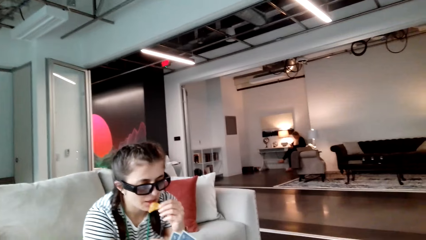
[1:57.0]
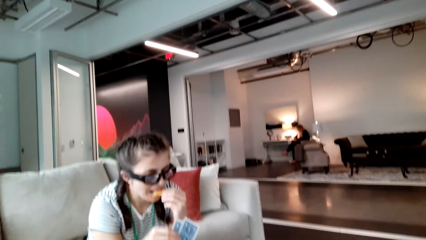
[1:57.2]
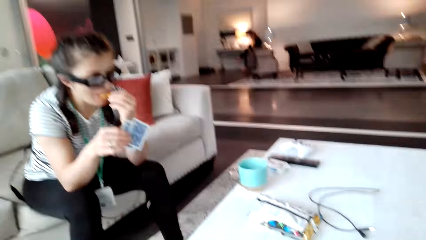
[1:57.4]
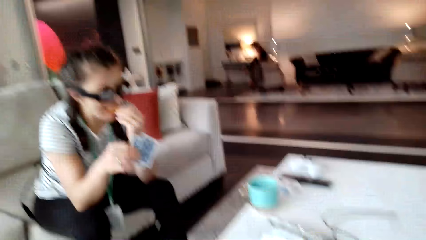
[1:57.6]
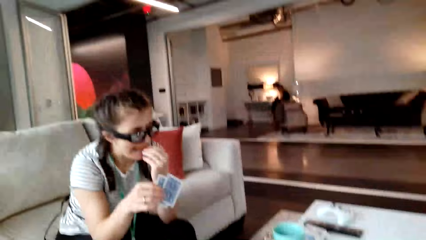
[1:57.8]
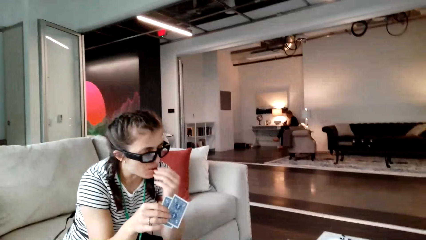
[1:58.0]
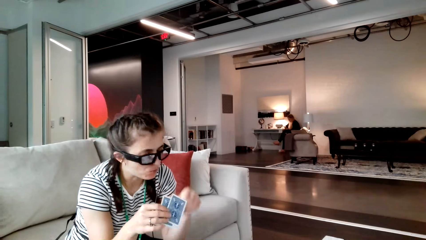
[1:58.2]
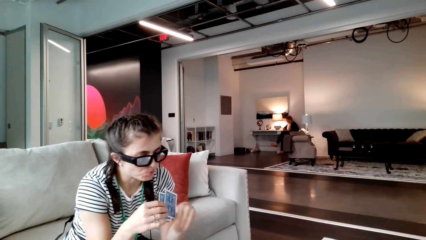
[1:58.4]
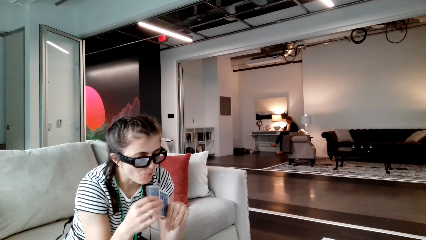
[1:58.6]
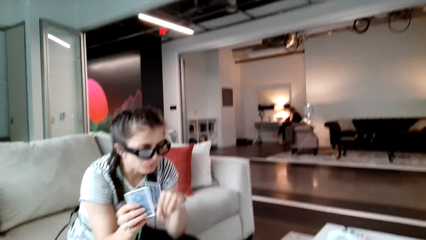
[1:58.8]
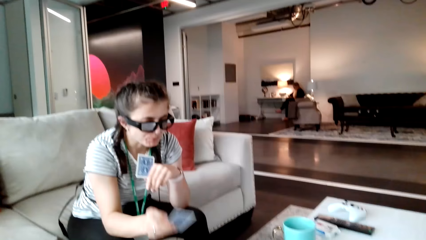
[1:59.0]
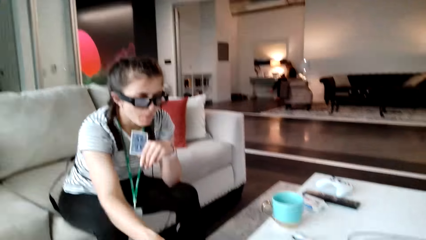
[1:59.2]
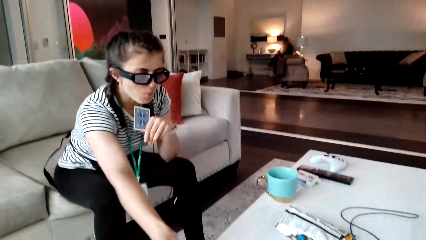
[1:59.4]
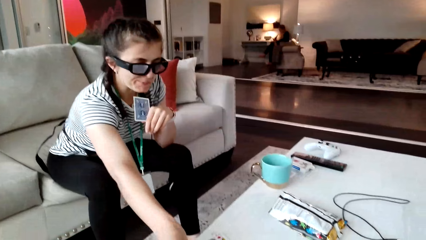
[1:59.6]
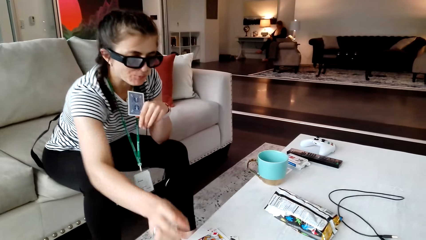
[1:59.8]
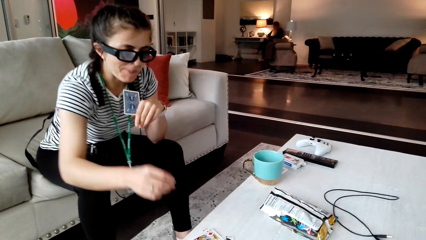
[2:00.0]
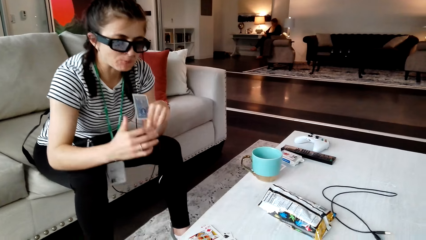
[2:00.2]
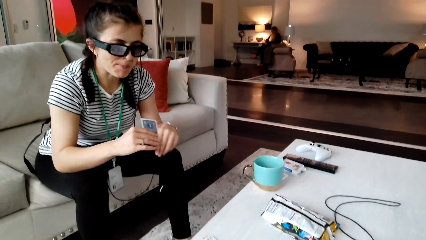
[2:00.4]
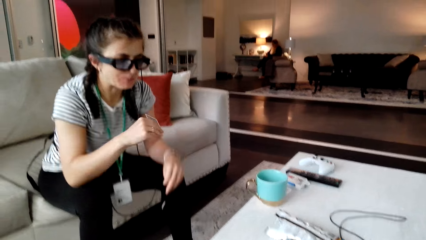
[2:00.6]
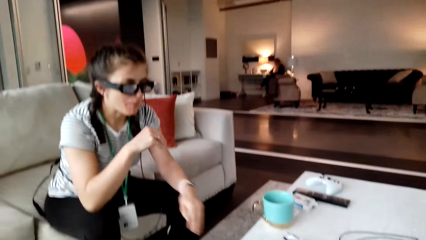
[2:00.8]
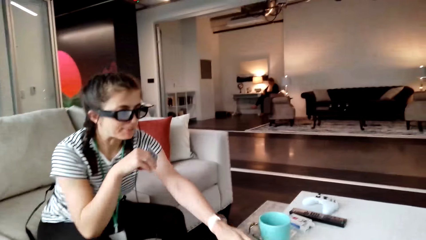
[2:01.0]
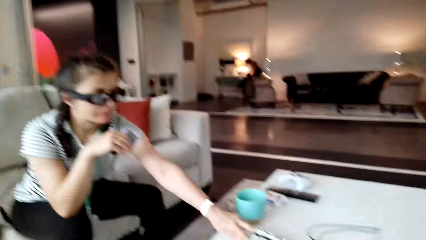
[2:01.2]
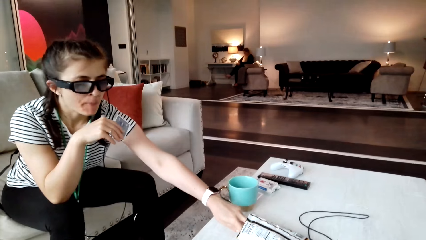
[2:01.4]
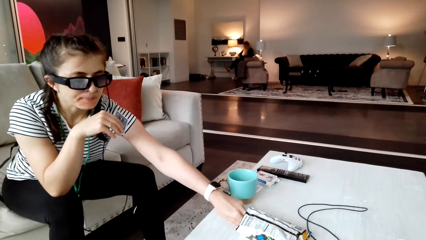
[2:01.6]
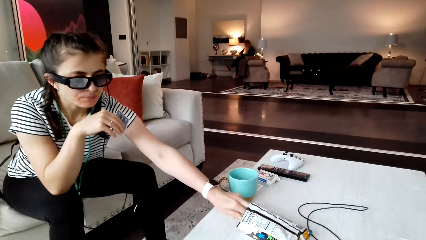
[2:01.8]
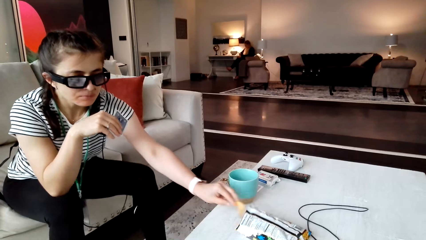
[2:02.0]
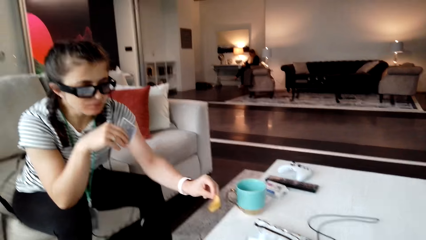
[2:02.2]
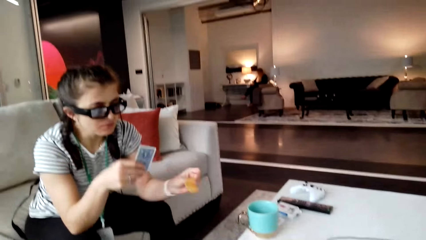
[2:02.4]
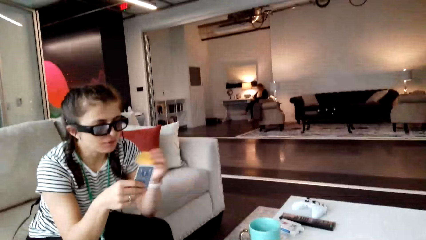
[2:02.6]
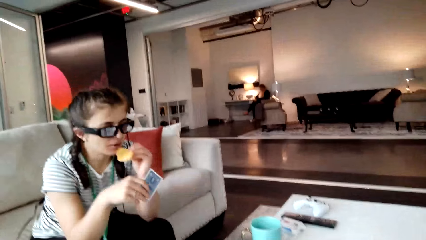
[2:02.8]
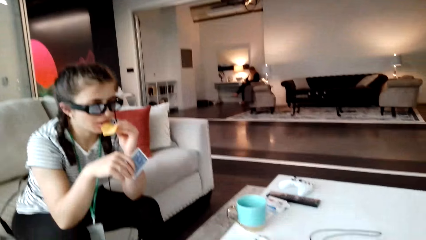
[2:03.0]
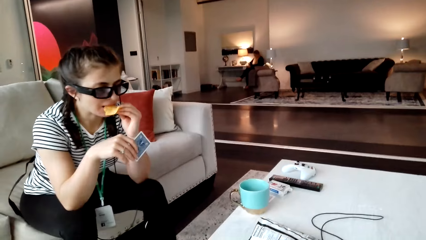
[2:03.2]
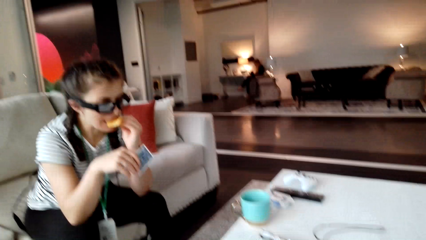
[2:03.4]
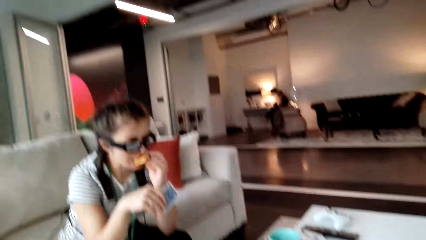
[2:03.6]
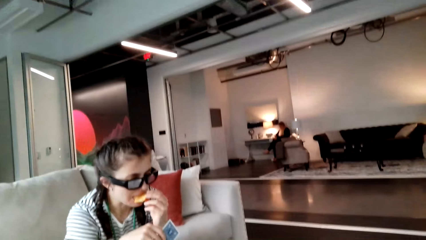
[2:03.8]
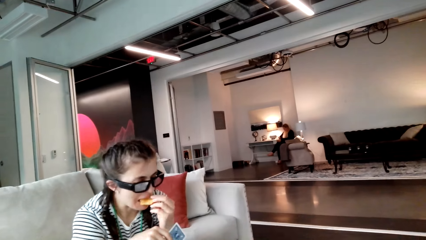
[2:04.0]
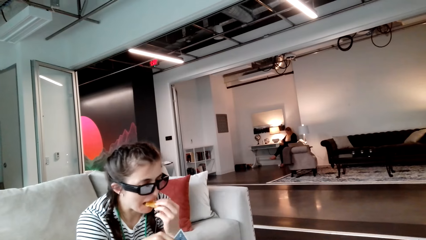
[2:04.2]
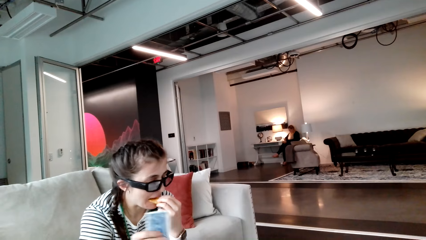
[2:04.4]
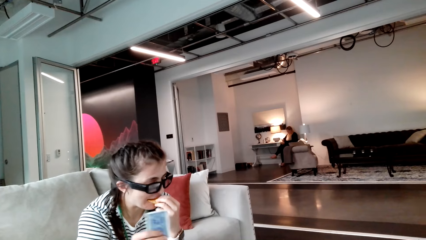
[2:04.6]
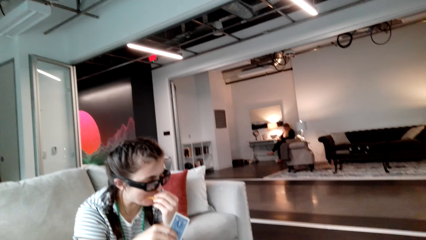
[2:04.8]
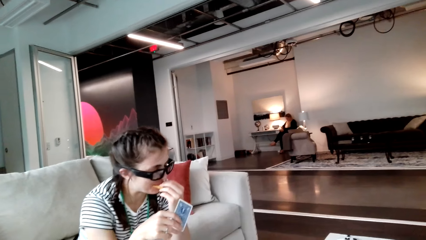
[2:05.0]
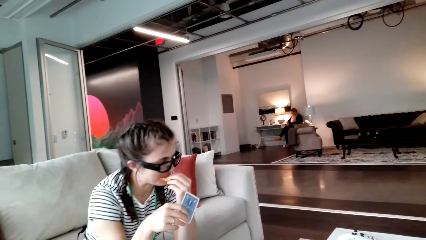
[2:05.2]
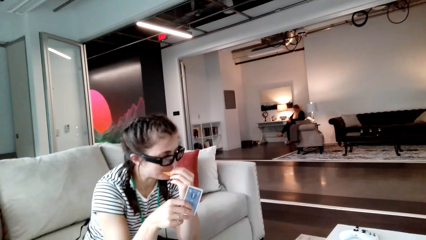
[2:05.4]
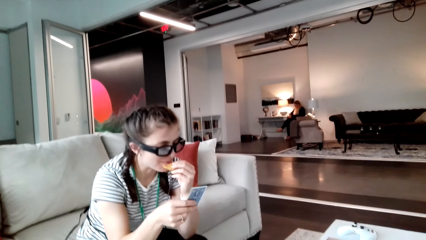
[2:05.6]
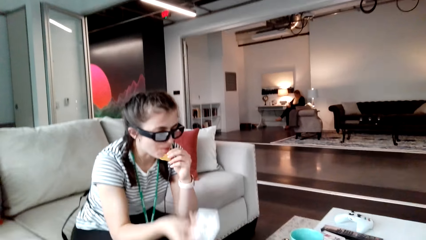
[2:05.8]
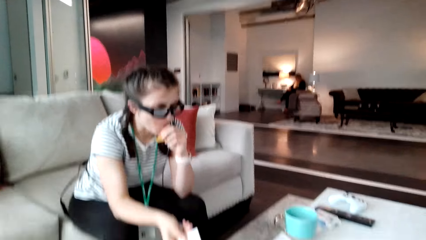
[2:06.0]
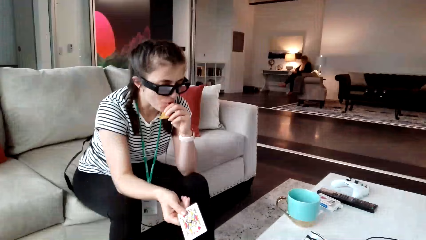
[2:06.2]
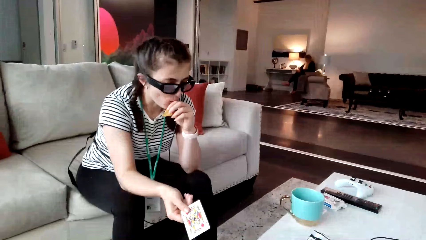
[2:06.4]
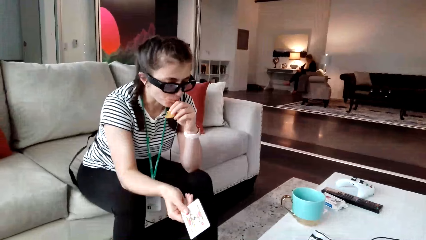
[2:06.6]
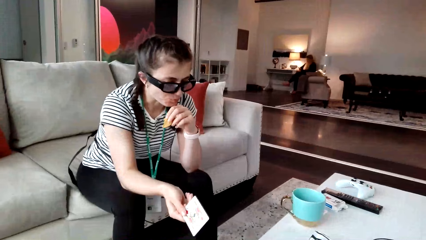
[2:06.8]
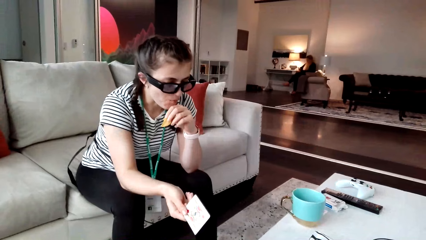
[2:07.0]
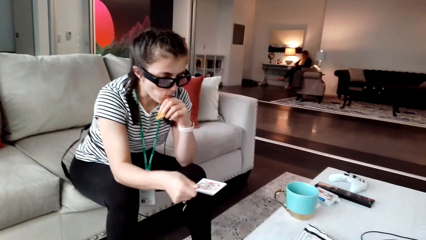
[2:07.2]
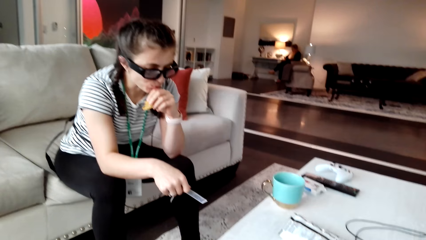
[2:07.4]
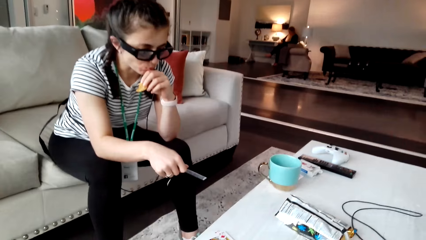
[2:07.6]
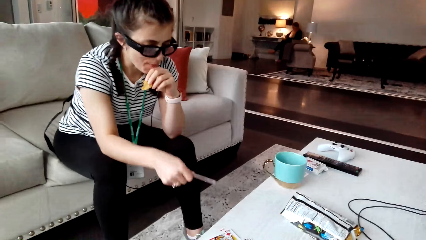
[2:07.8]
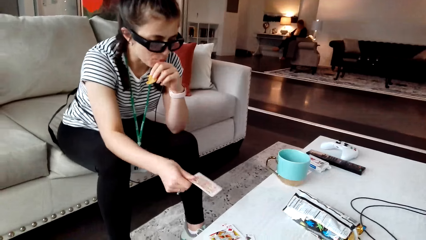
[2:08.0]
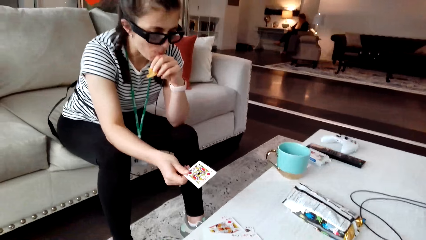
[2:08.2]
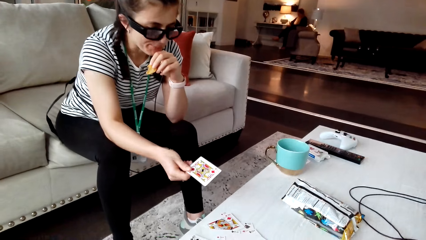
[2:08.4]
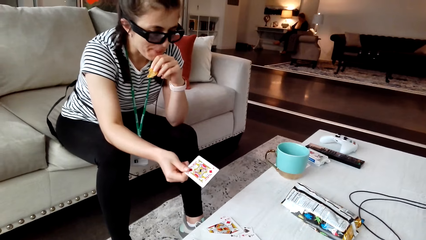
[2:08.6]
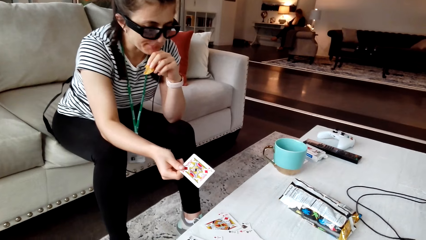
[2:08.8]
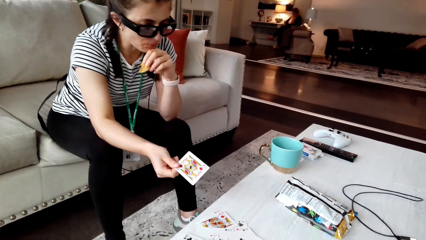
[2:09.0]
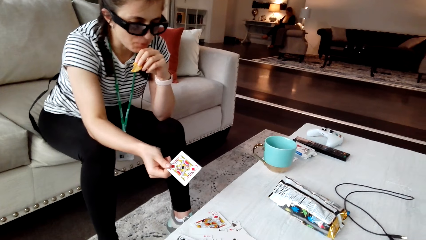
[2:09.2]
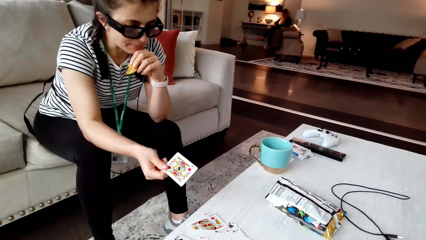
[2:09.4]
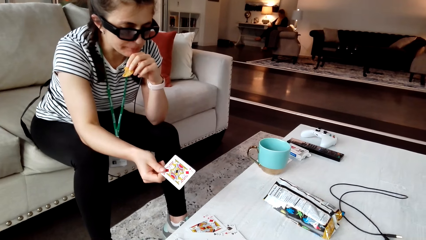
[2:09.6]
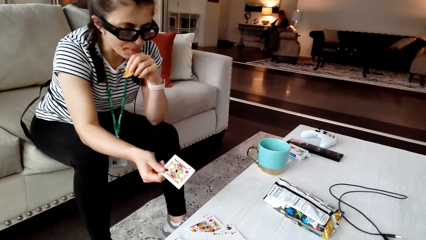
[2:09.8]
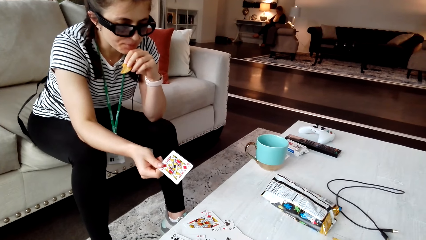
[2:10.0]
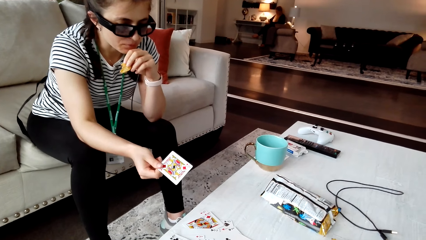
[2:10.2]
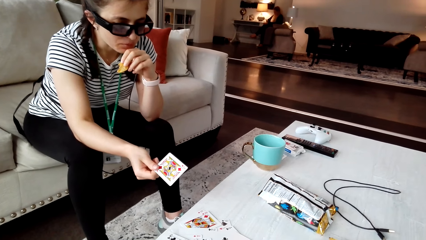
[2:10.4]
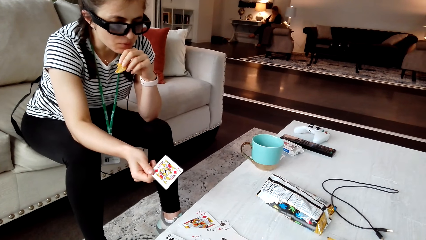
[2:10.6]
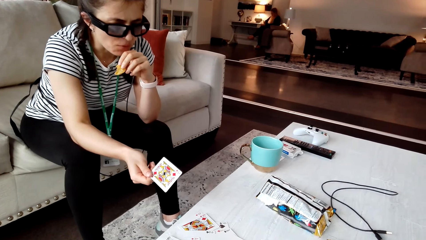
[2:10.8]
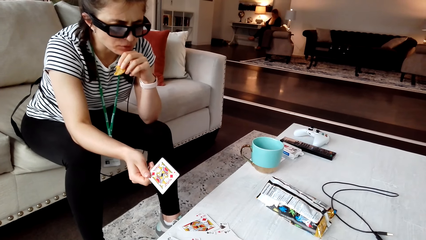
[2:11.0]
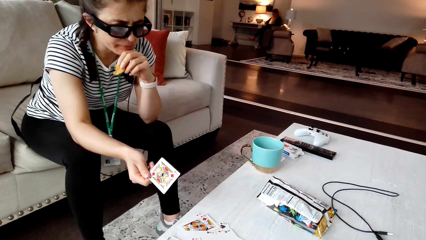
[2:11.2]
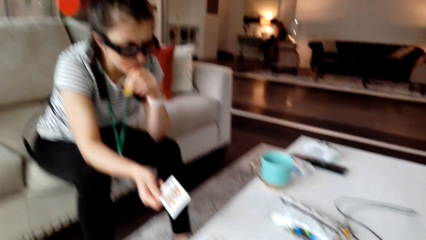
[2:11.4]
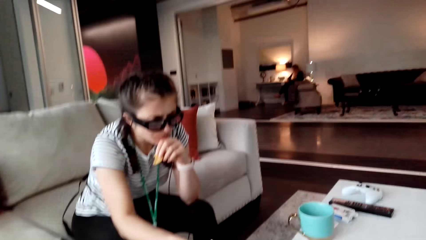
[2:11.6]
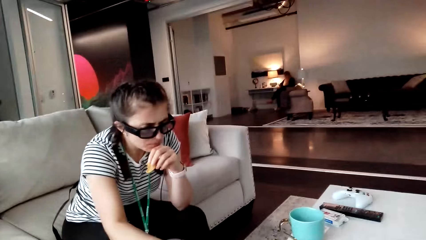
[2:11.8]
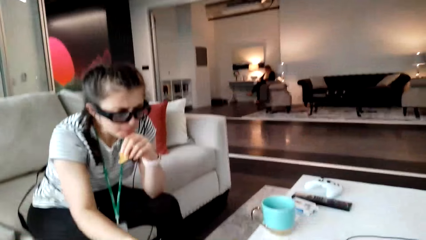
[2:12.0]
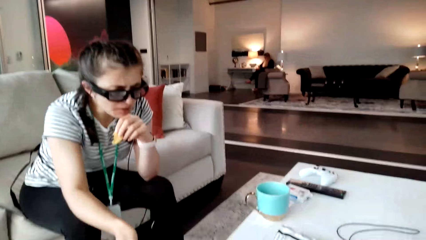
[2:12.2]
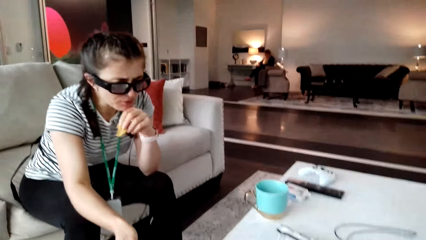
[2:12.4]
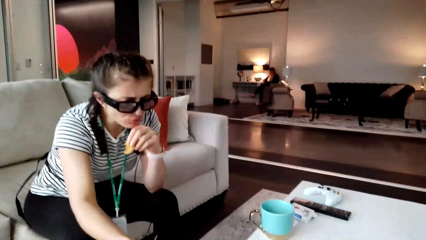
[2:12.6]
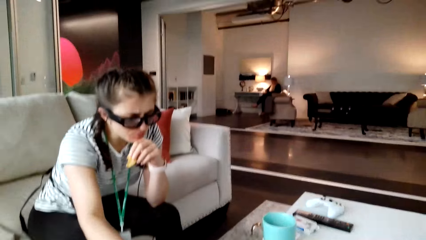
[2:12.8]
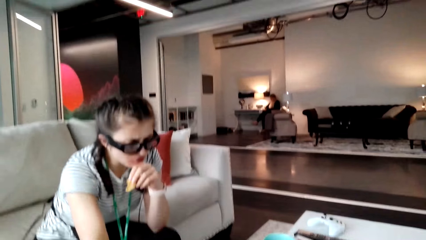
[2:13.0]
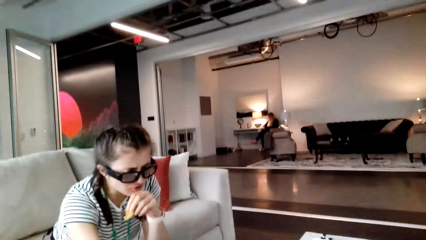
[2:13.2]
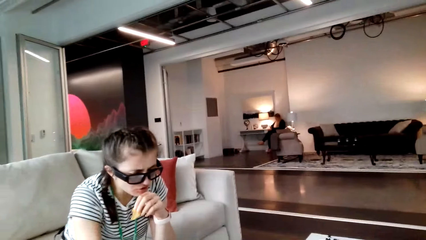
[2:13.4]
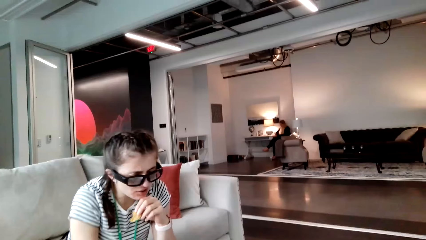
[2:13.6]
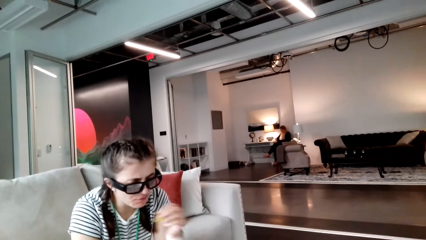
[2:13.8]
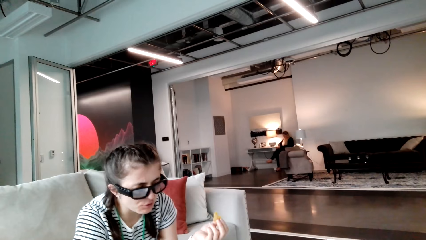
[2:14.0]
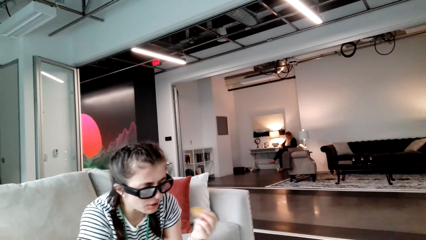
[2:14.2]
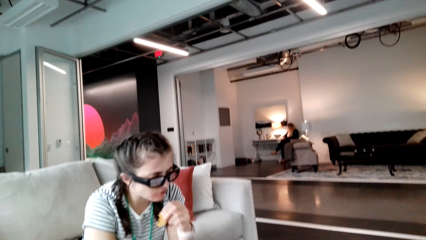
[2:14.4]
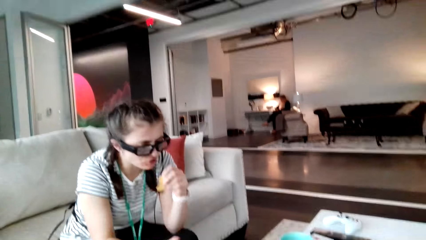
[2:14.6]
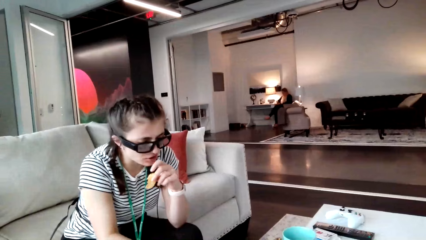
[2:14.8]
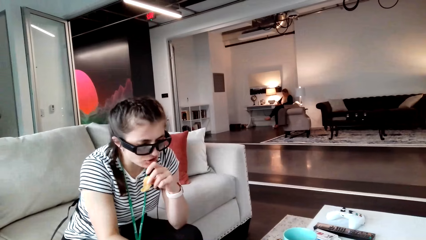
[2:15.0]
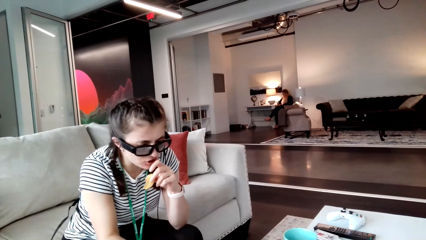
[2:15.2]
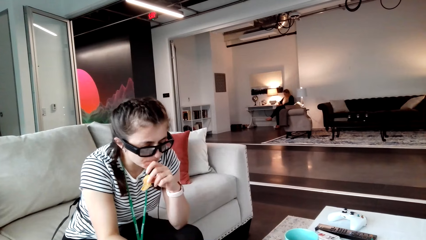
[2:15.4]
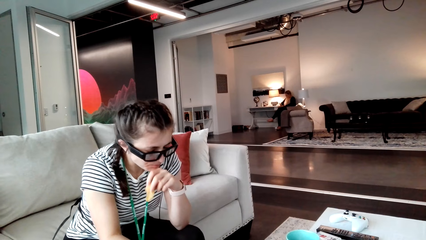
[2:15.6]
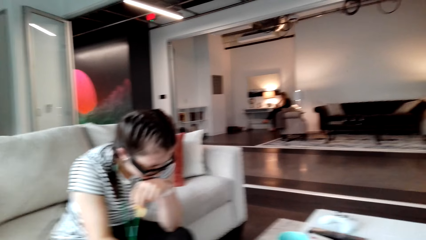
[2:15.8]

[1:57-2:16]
A woman eats the crisps, takes the card and puts the card on the table. The woman takes the crisps and eats the crisps. The camera wearer looks around the table. The woman moves the card in the hand. The camera wearer converses with the woman. The woman holds the card. The camera wearer converses with the woman. The woman puts the card on the table and moves her hand.
